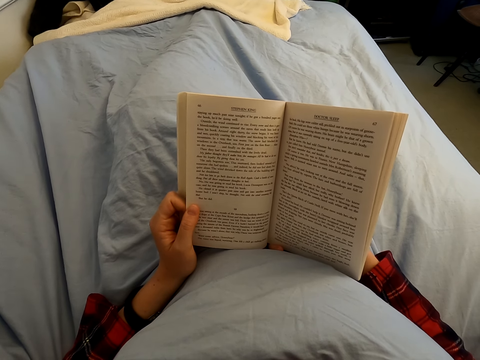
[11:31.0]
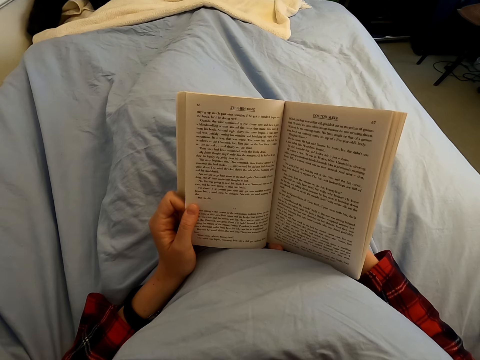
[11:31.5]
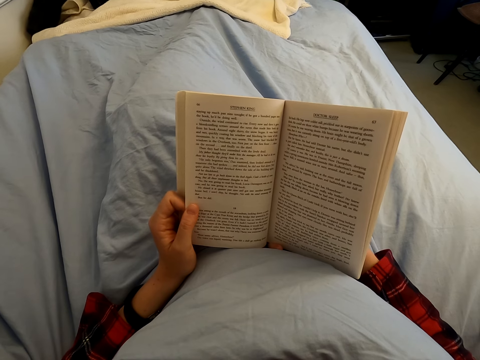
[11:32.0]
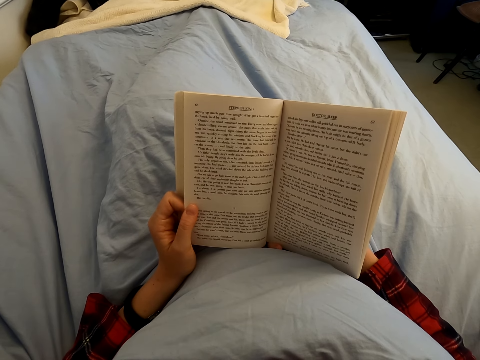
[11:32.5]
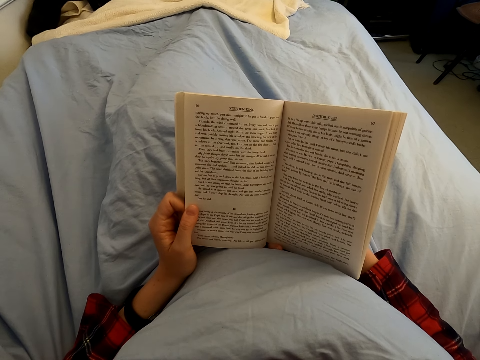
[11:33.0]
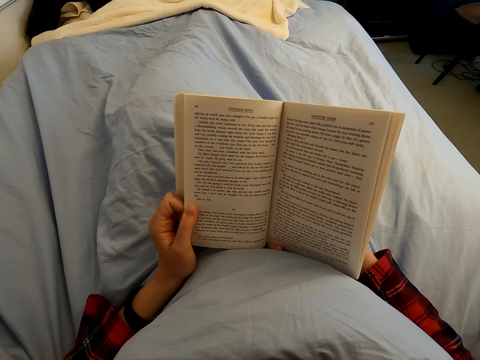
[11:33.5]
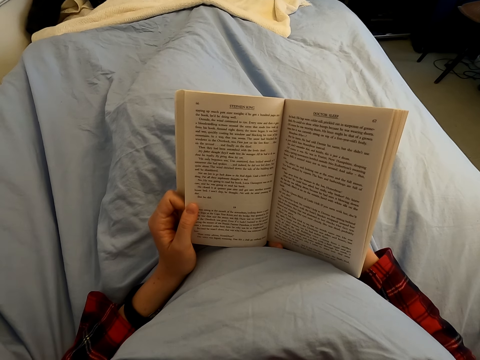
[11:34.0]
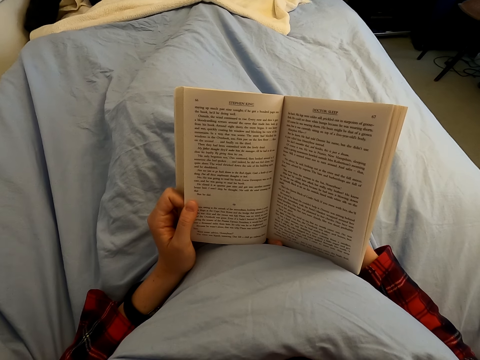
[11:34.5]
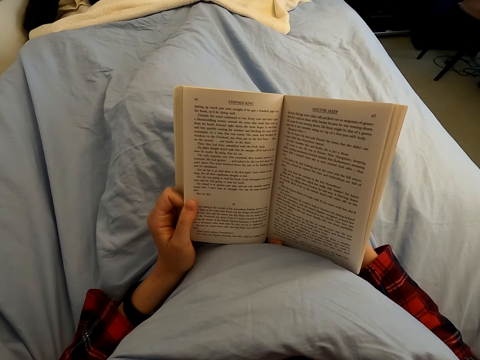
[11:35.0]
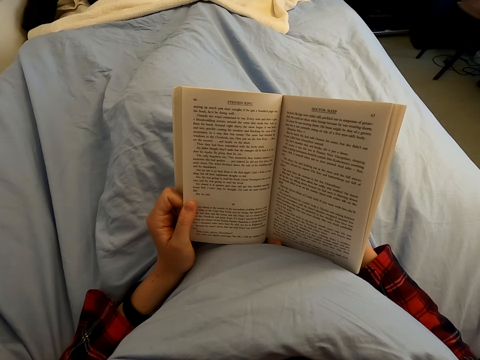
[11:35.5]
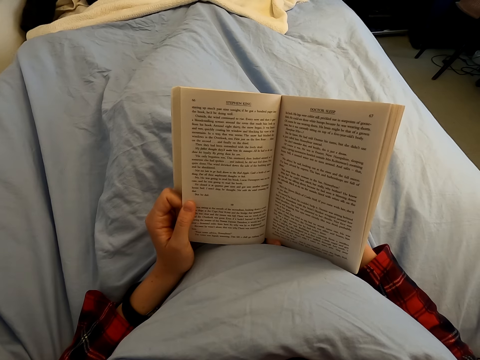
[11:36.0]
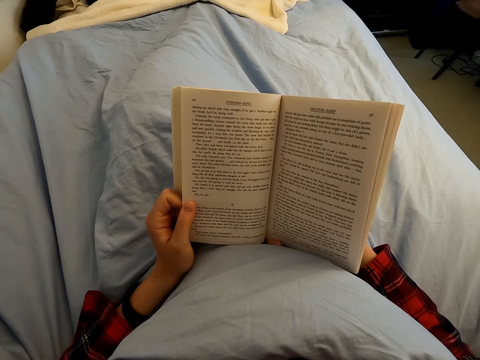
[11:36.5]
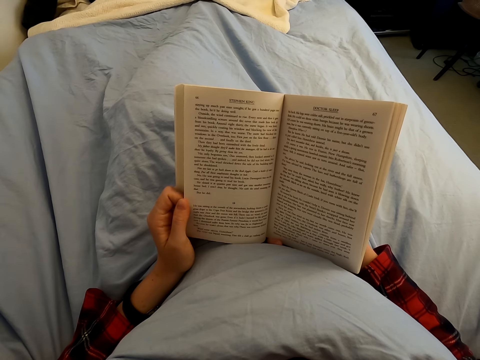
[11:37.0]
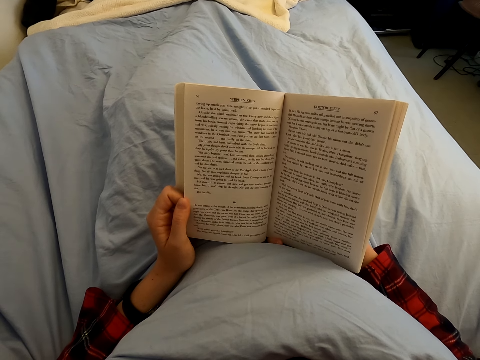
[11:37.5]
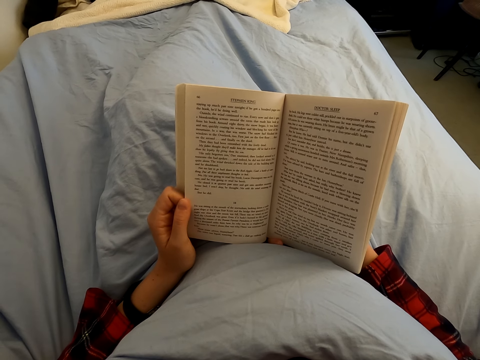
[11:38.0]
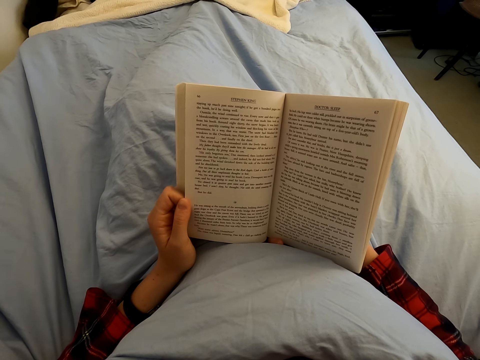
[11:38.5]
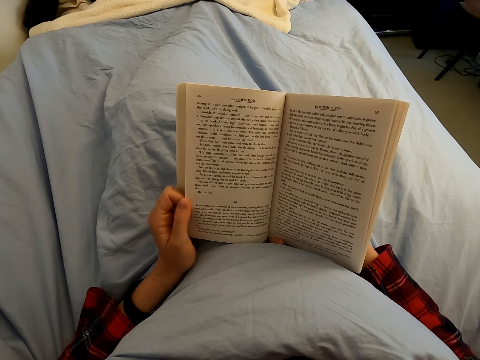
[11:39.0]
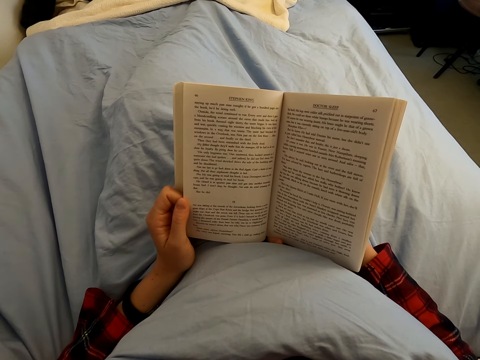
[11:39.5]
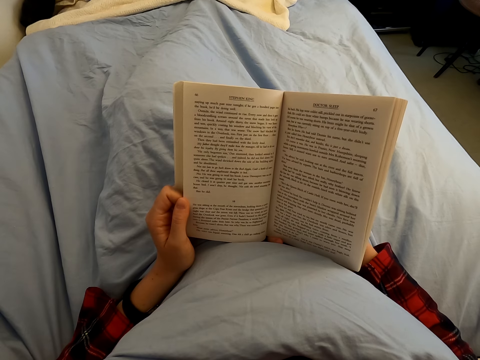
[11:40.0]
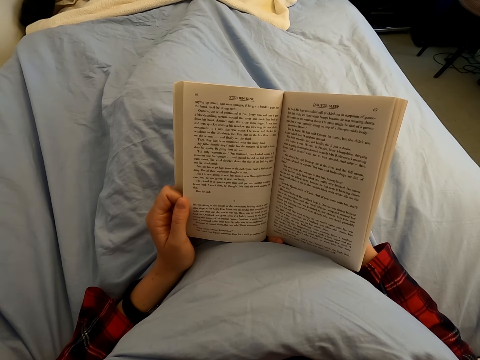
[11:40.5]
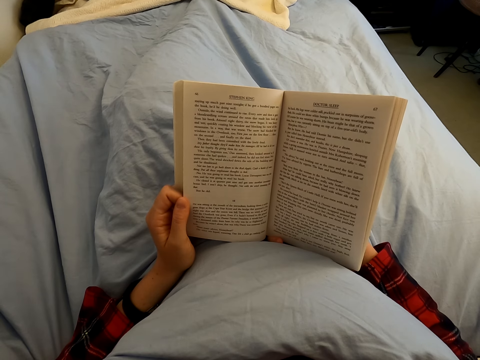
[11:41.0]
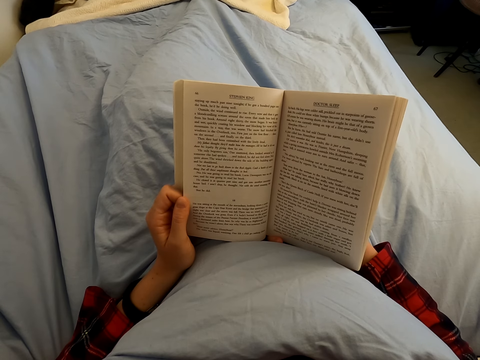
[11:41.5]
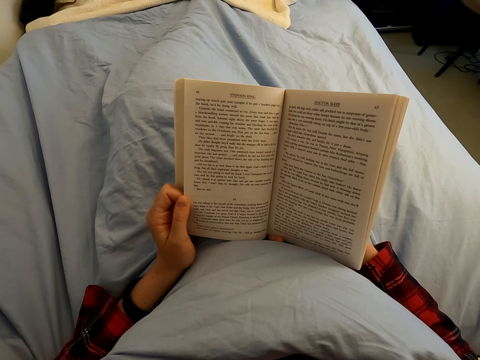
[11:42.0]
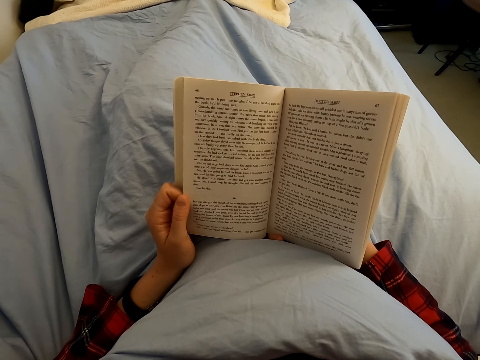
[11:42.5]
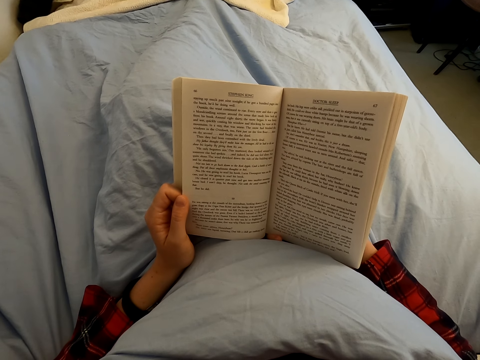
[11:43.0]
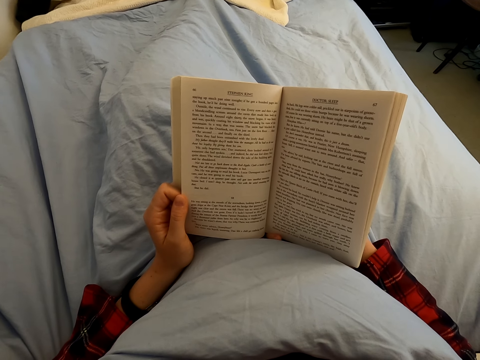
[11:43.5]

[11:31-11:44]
The camera wearer reads the book.

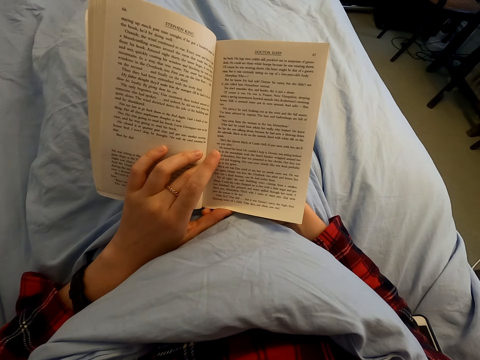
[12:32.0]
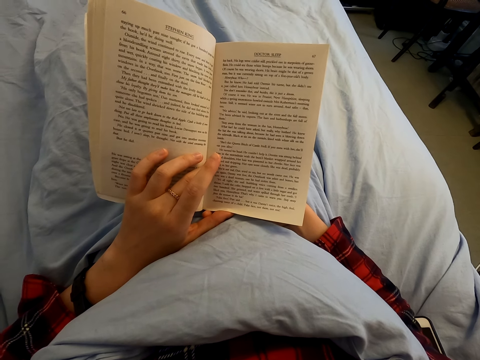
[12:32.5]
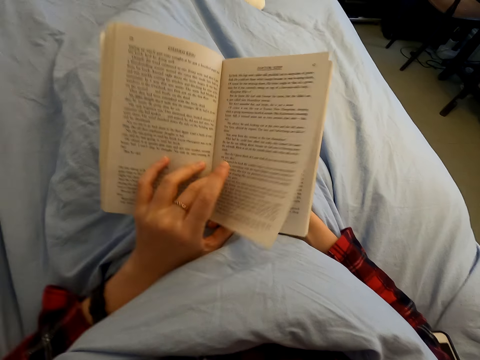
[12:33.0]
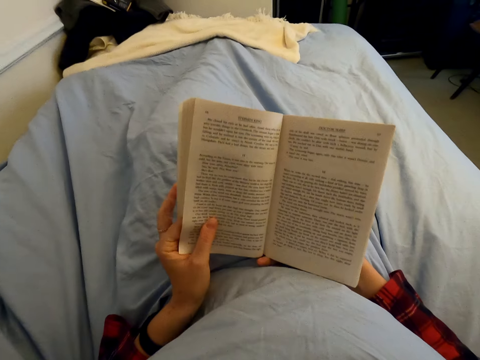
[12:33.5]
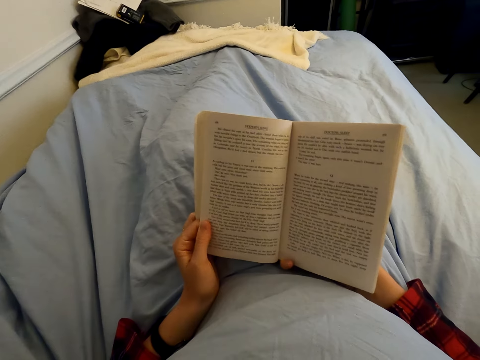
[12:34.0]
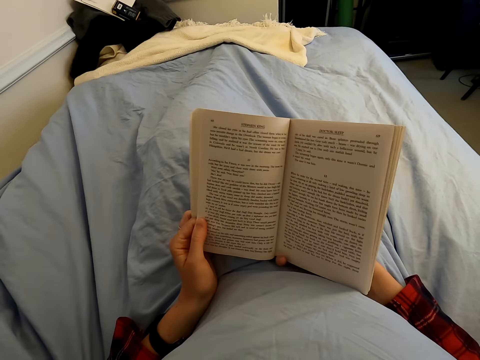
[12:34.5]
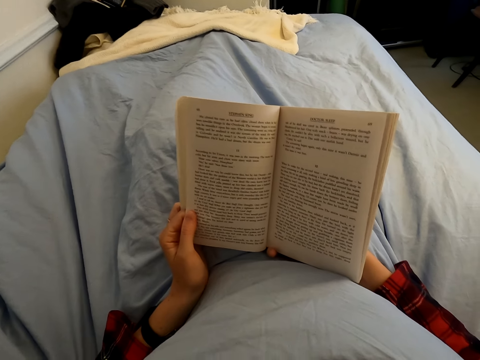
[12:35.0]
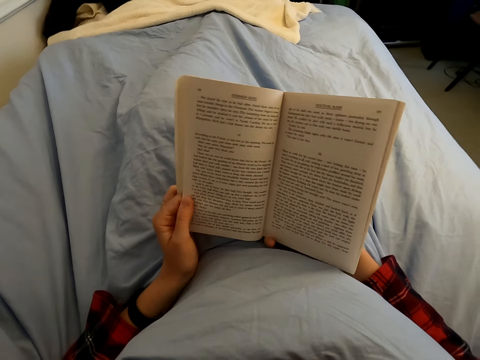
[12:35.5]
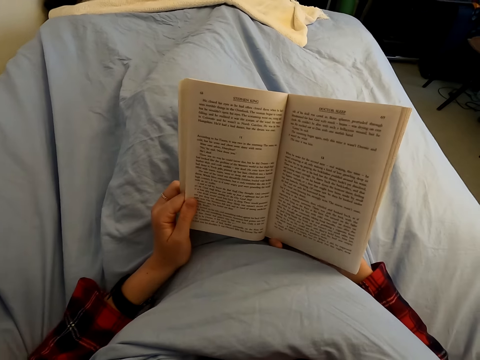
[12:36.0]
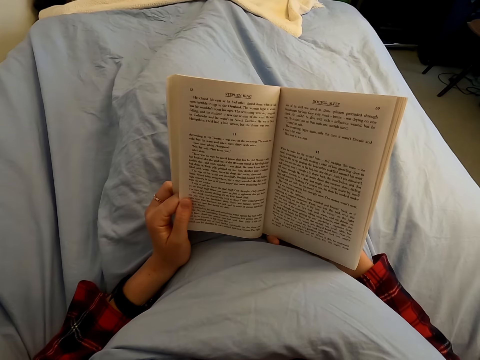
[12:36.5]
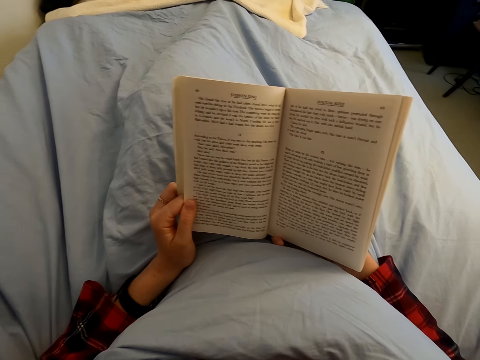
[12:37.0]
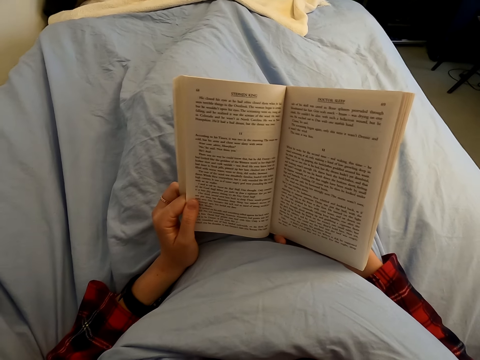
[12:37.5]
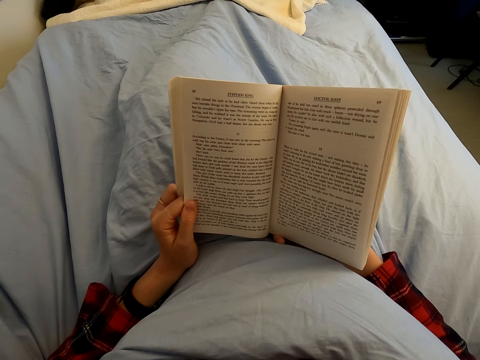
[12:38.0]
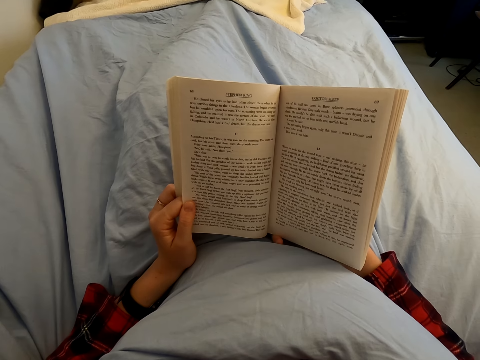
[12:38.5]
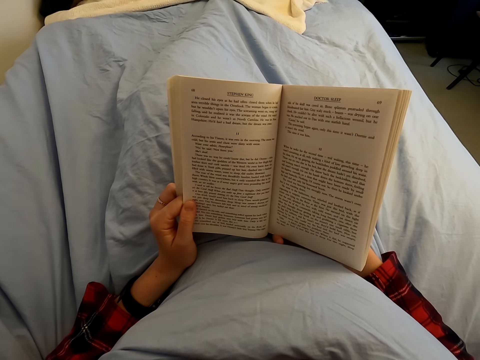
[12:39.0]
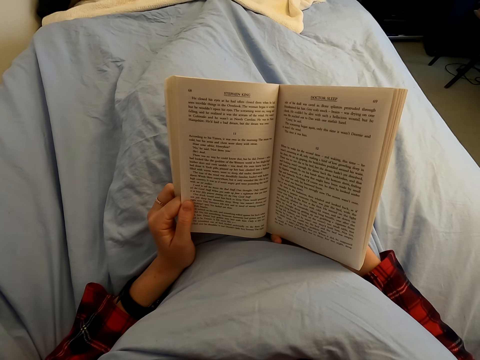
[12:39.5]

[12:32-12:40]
The camera wearer opens a page of the book with his left hand. He peruses a page of the novel. He reads the novel.

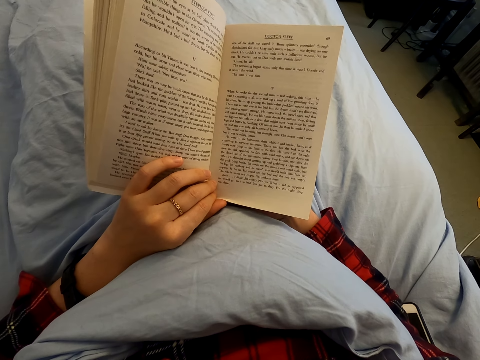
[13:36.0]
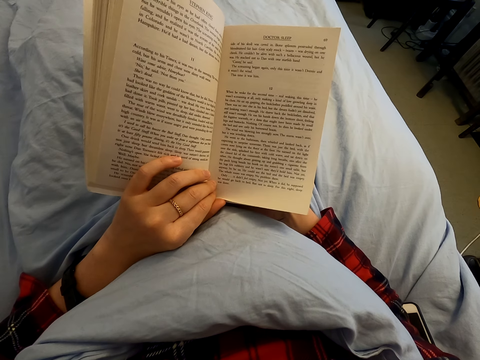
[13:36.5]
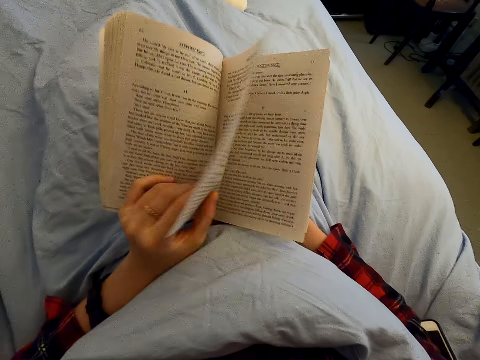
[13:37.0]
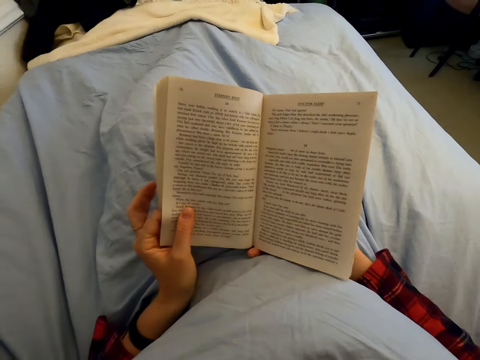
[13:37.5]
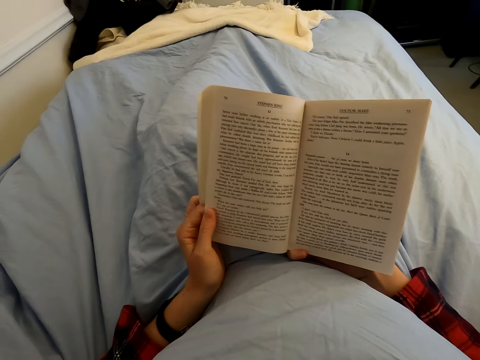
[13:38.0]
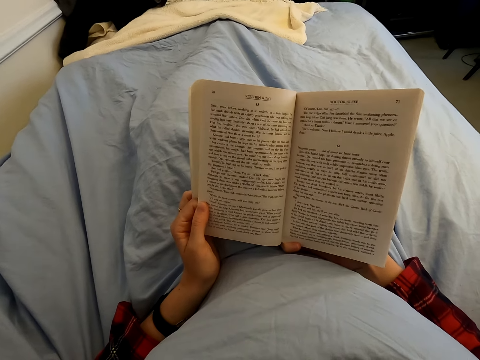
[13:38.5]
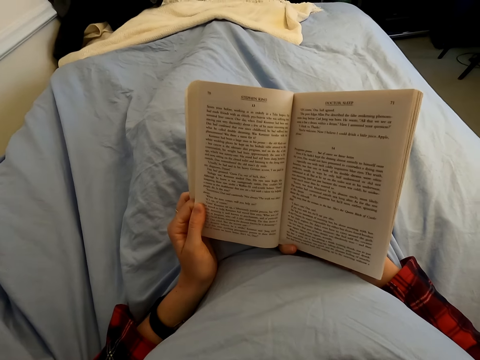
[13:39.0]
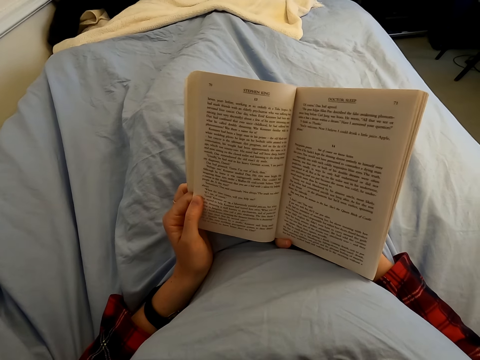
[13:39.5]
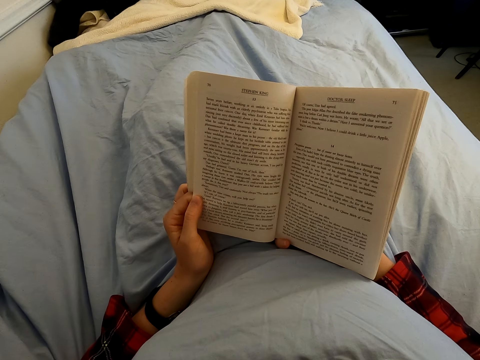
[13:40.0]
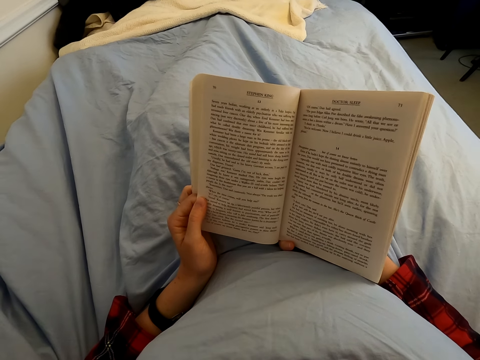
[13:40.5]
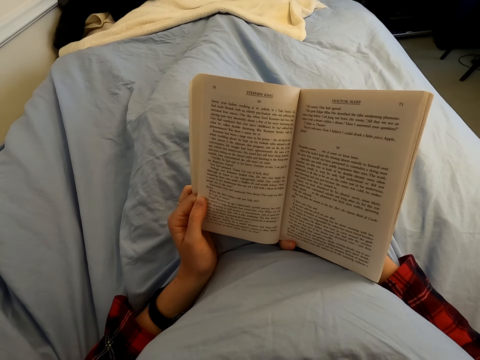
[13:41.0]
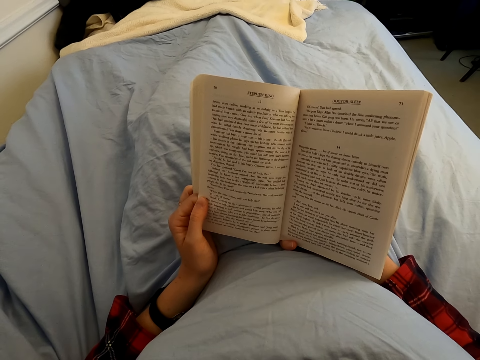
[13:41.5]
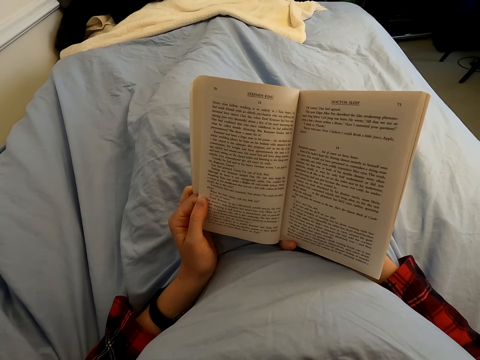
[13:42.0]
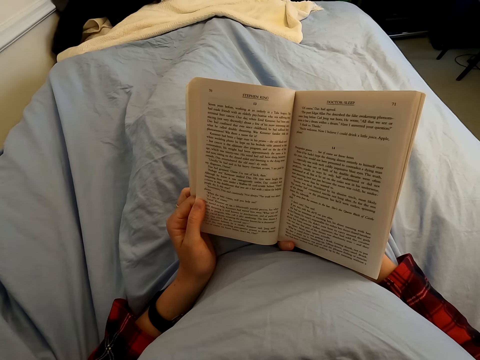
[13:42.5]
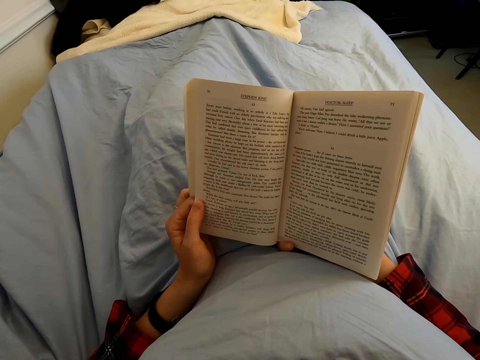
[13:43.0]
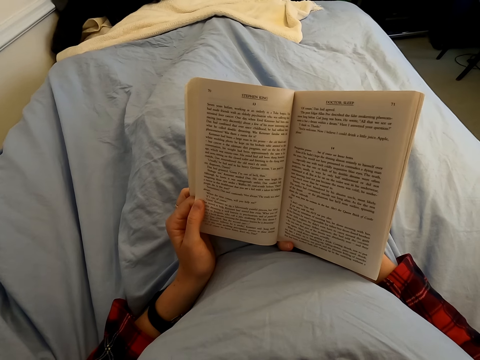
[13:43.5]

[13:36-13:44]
The camera wearer opens a page of the book with his left hand. He peruses a page of the novel. He reads the novel.
